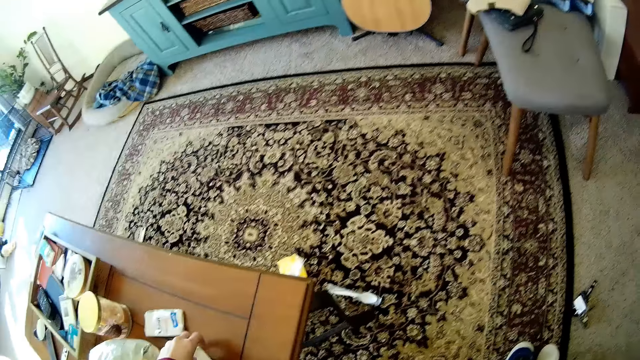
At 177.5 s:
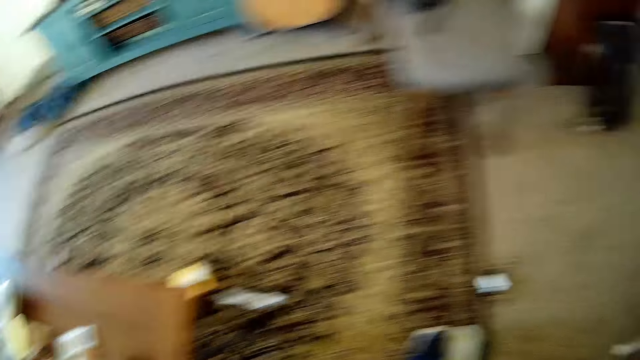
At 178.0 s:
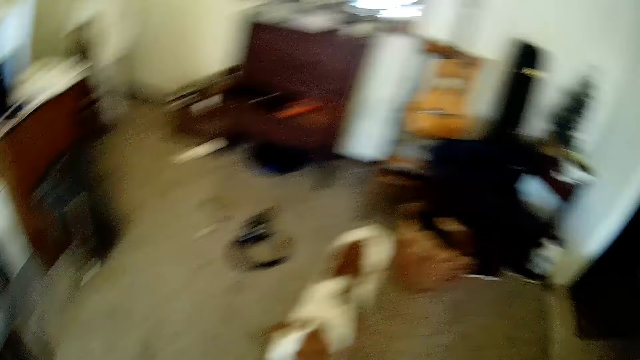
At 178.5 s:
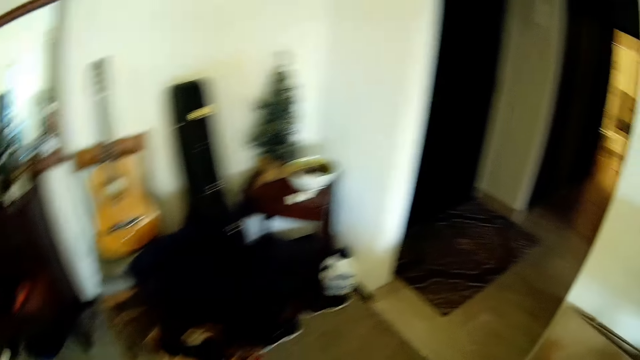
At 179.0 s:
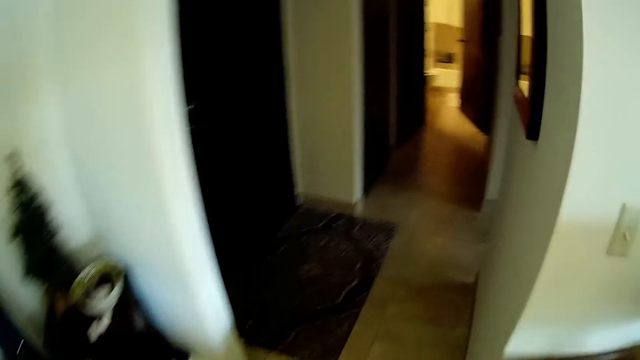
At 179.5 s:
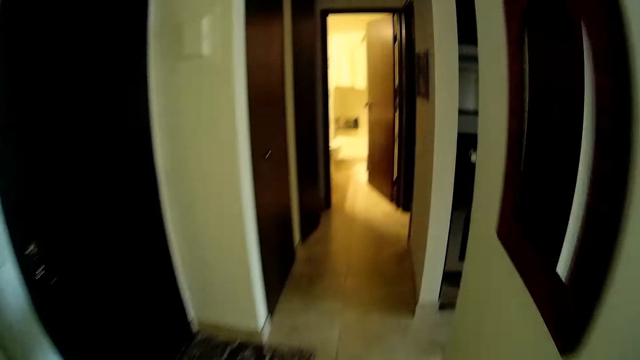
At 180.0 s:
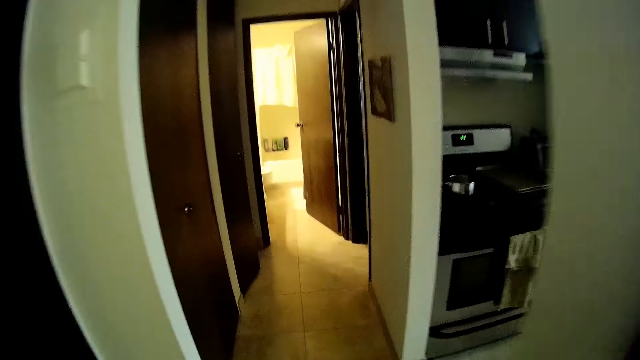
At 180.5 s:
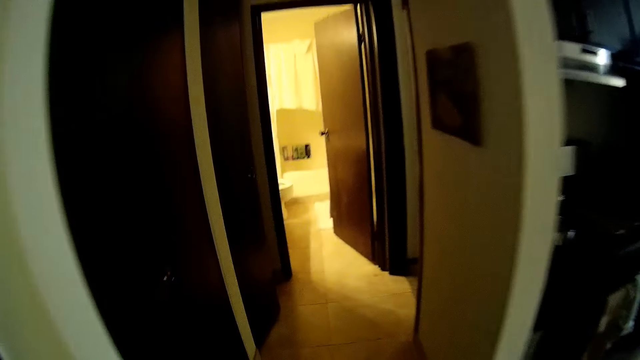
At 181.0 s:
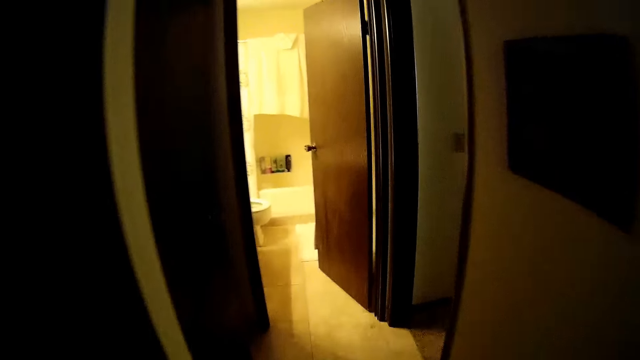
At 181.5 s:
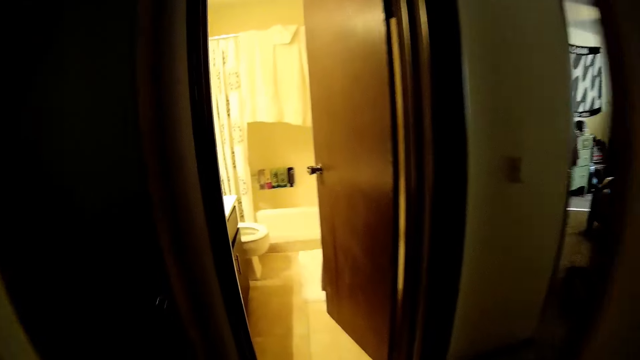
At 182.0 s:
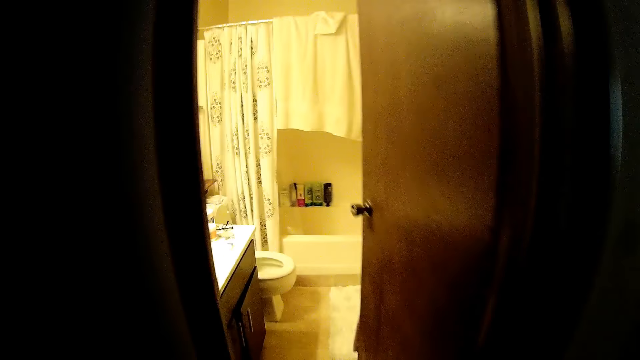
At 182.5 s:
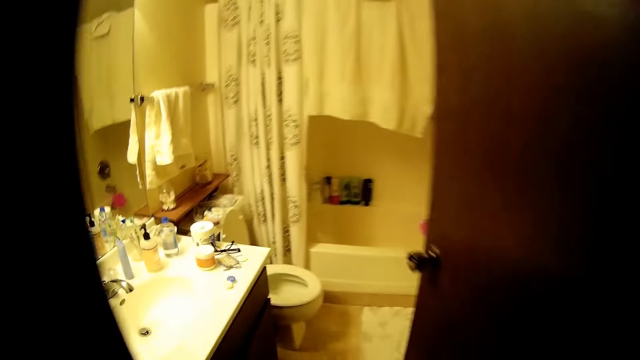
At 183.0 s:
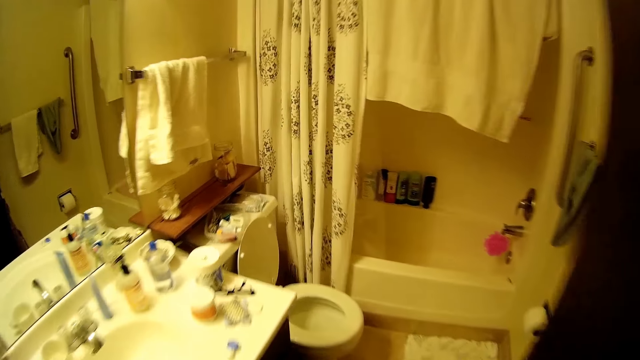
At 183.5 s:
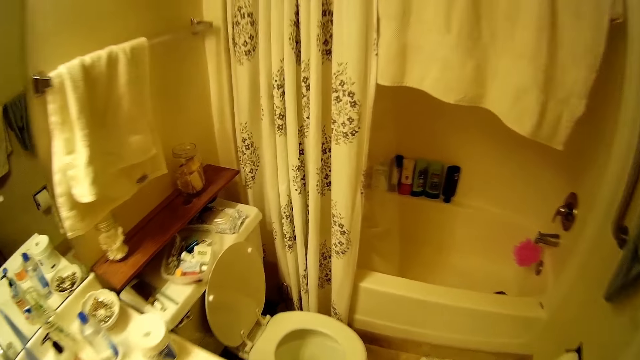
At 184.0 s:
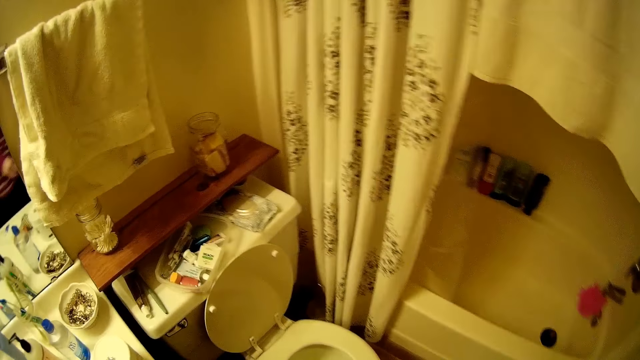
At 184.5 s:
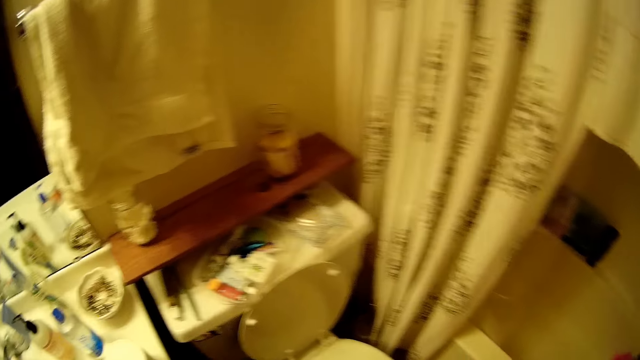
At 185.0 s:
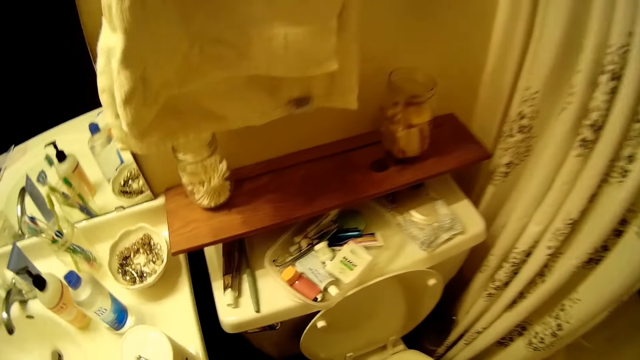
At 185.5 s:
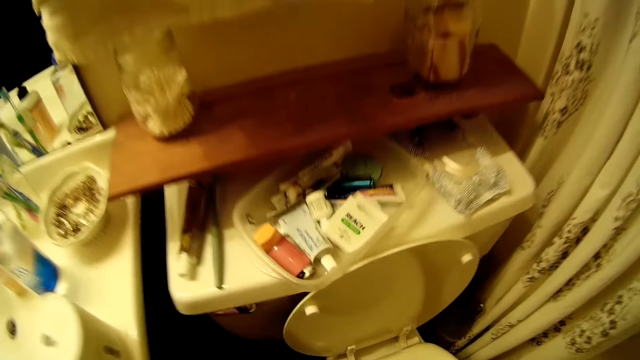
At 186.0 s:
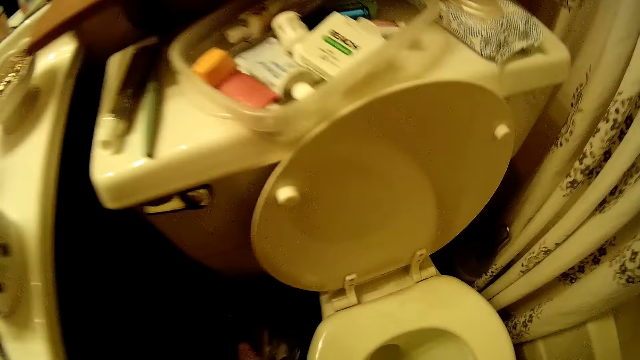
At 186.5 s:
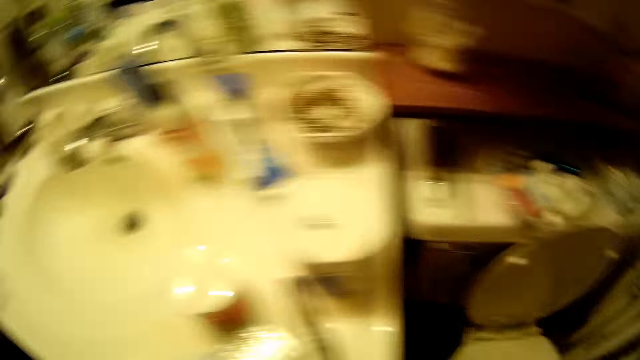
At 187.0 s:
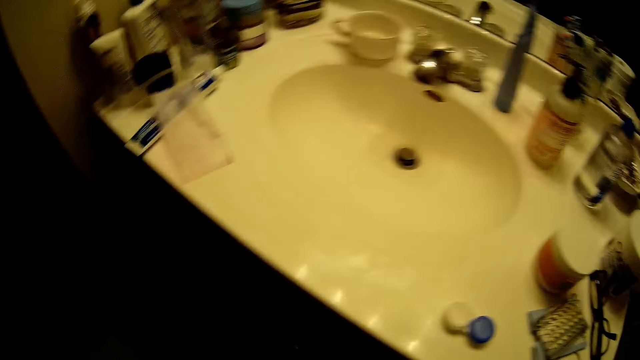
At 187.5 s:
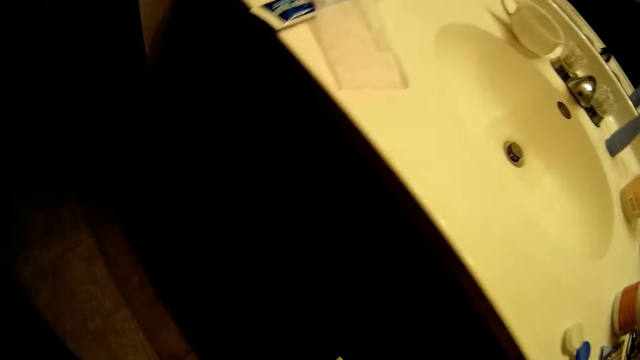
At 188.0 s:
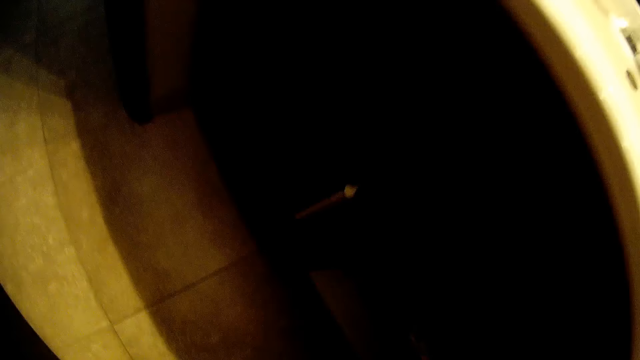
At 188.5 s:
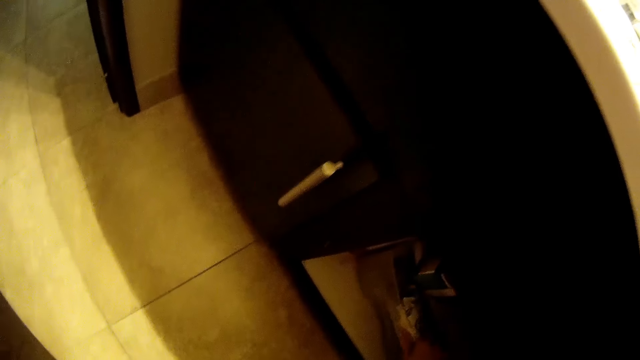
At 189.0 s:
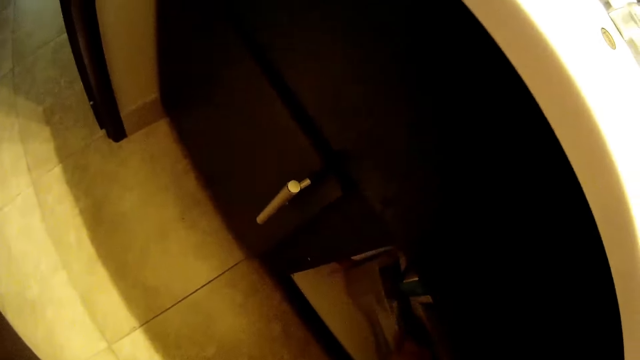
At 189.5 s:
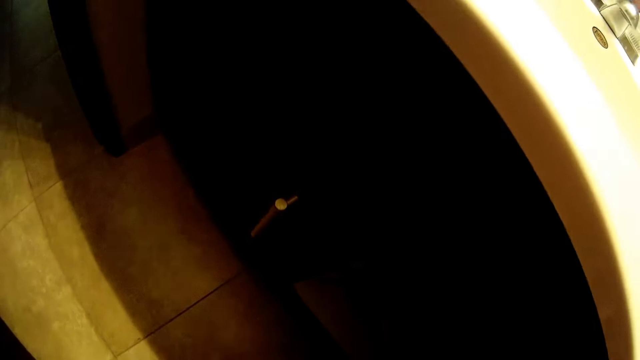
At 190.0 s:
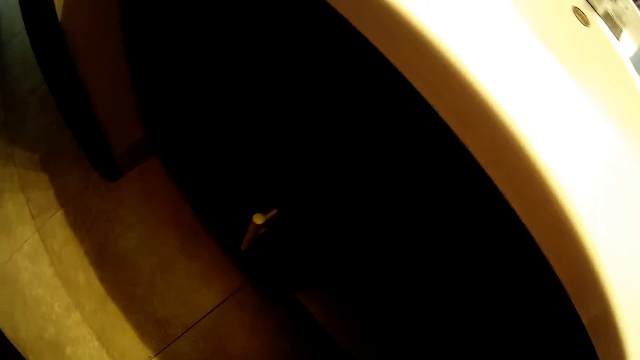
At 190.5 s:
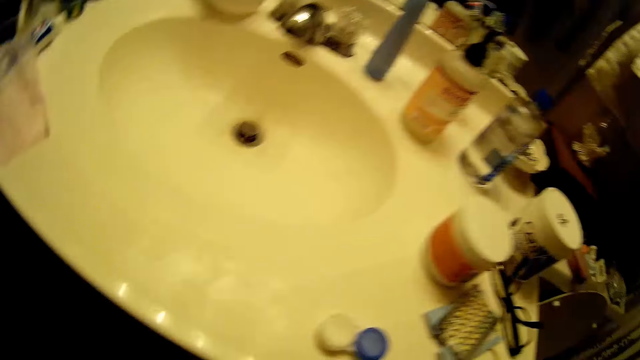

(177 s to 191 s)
The camera wearer picks up a tissue paper from the table with her left hand. She walks into a corridor. She walks into a toilet or wash room. She throws something in the toilet. She turns around the wash room. She drops the tissue paper in her right hand in a cabinet under the toilet sink. She picks something from the cupboard.

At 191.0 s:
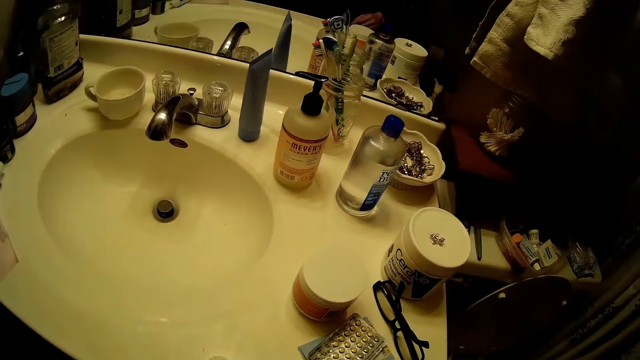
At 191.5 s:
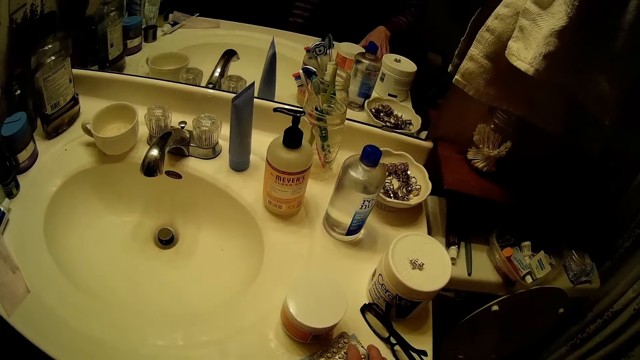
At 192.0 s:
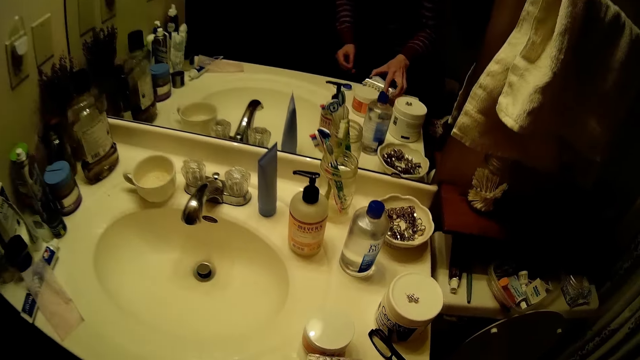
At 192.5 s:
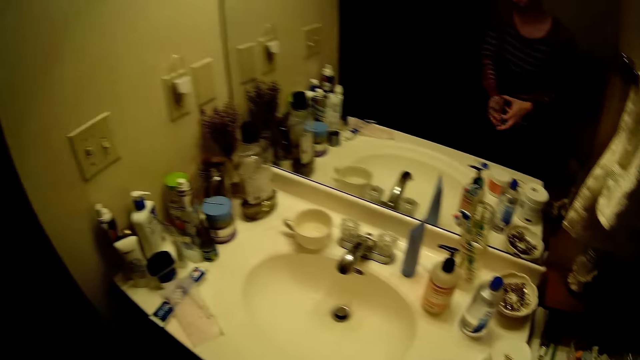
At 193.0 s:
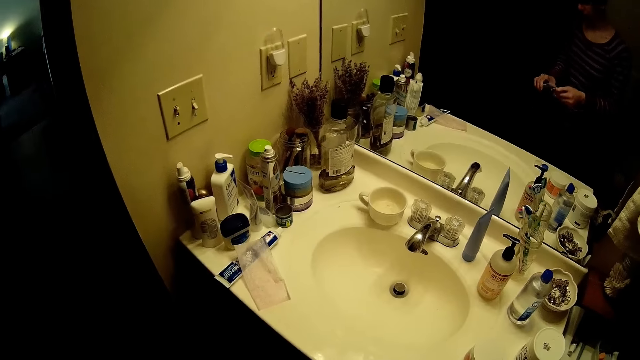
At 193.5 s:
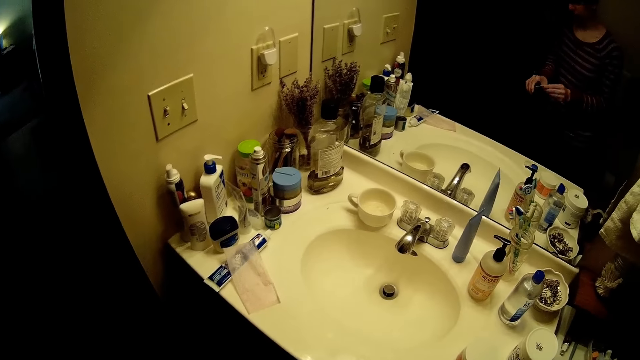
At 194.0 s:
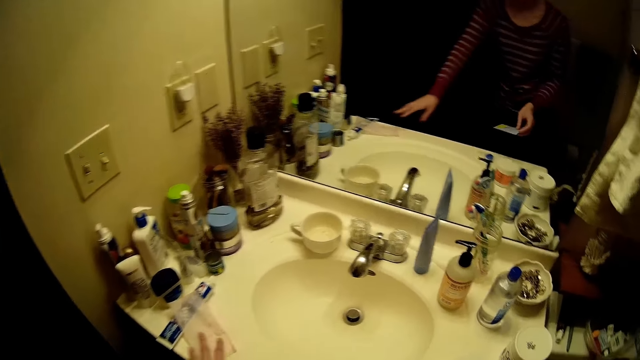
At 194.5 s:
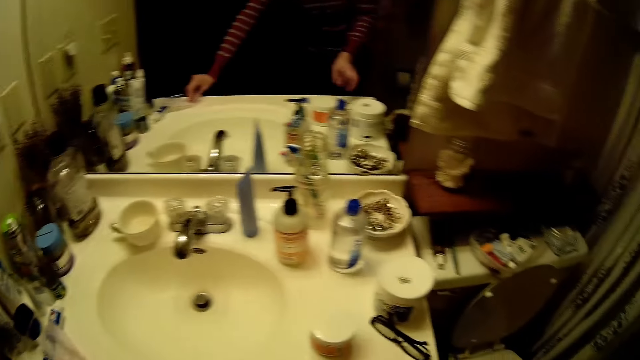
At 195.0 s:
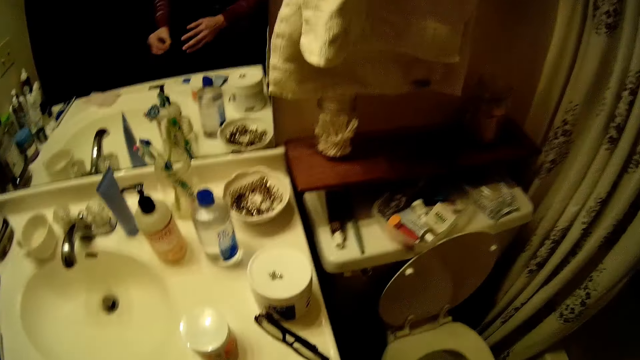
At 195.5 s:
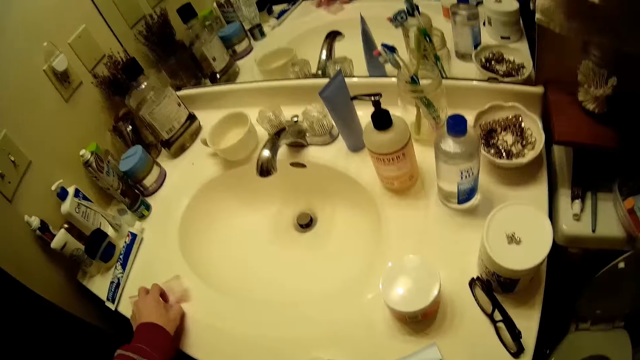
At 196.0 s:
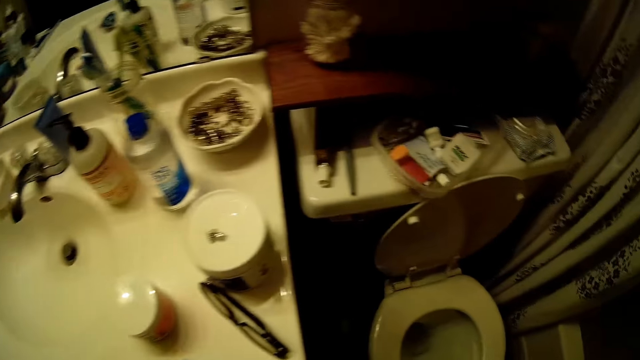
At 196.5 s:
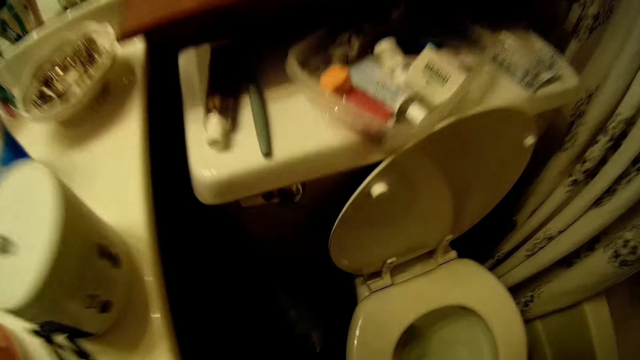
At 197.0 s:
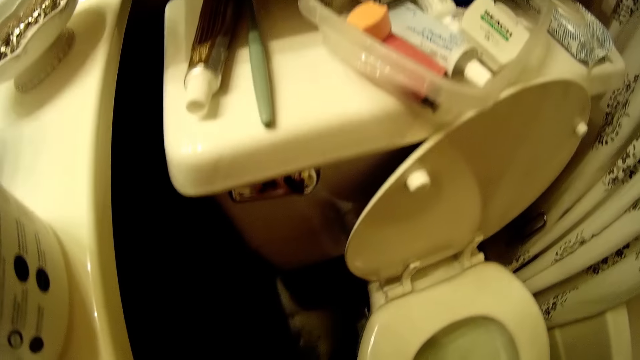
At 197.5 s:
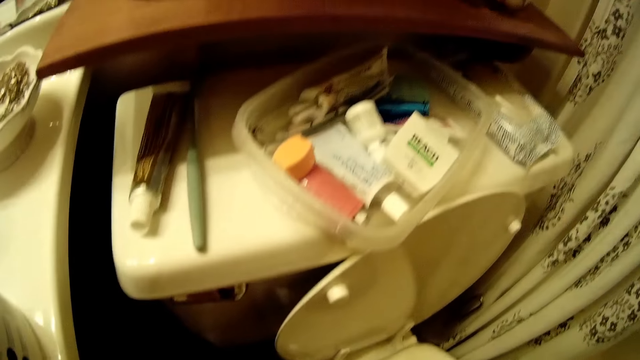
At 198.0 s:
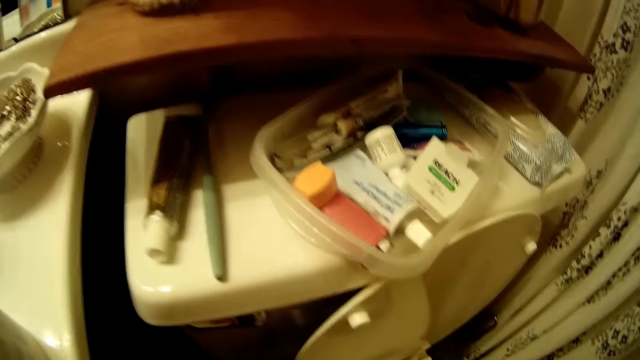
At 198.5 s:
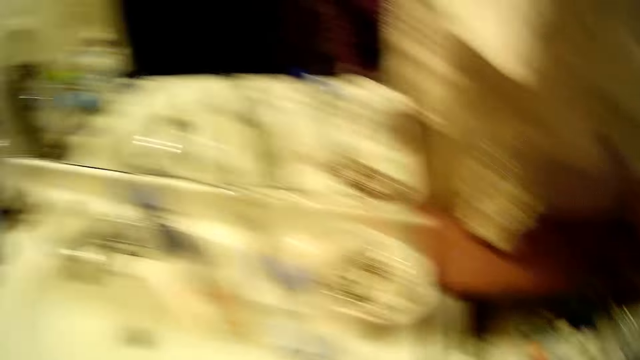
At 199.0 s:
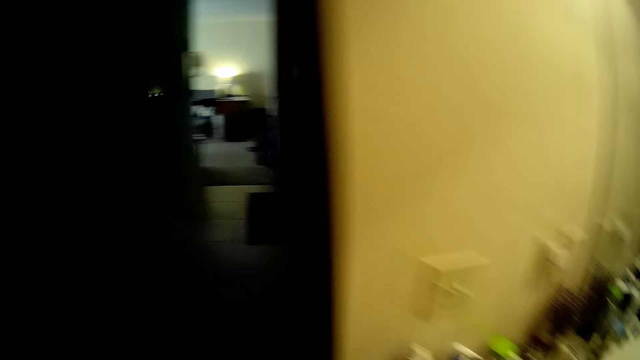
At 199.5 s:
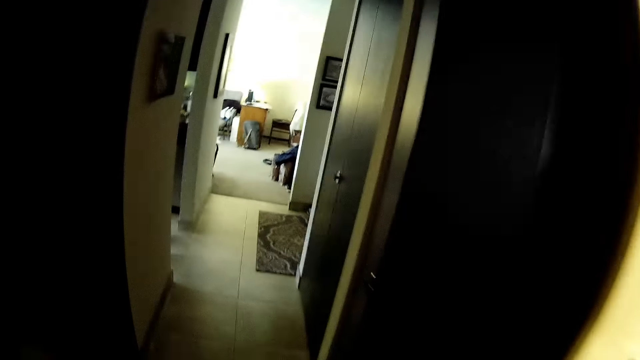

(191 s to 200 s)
The camera wearer picks a brush on the sink with both hands. She places a card on the sink. She picks up a tissue paper from the sink with her left hand. She picks up the tissue paper again. She turns around the wash room.
